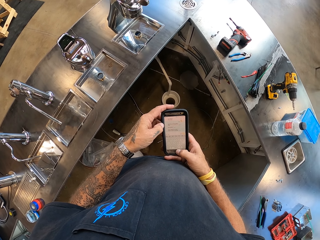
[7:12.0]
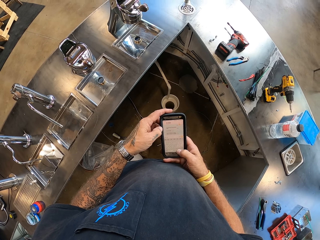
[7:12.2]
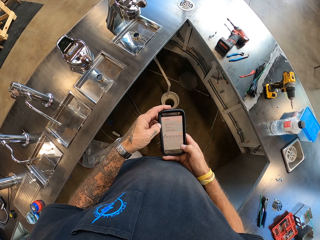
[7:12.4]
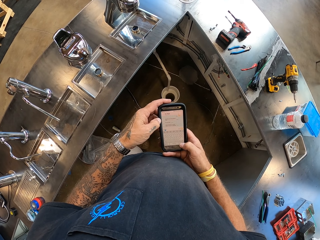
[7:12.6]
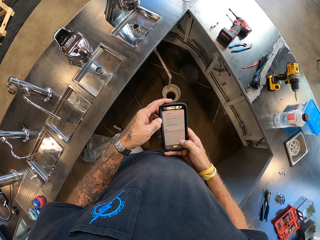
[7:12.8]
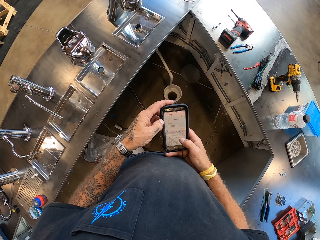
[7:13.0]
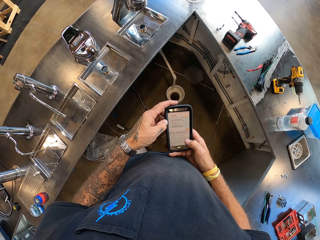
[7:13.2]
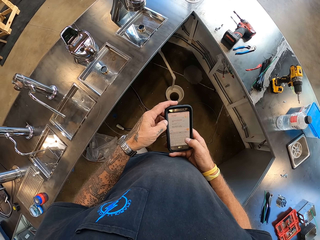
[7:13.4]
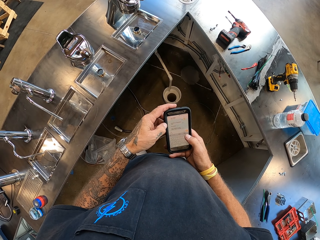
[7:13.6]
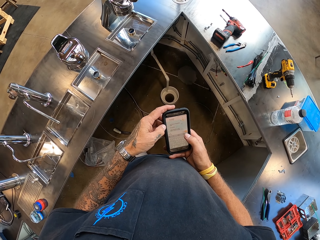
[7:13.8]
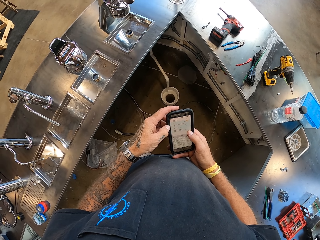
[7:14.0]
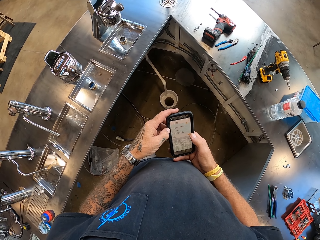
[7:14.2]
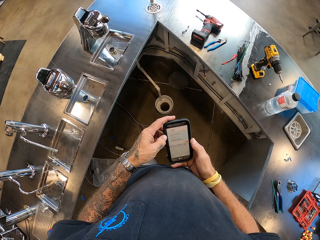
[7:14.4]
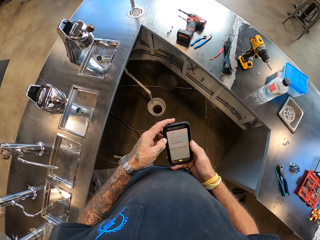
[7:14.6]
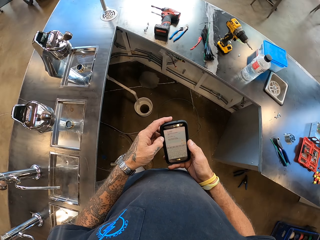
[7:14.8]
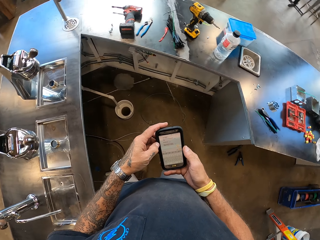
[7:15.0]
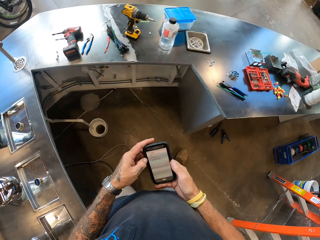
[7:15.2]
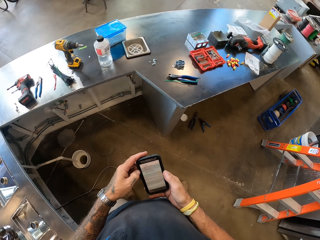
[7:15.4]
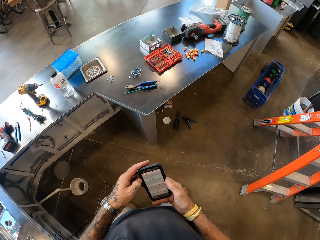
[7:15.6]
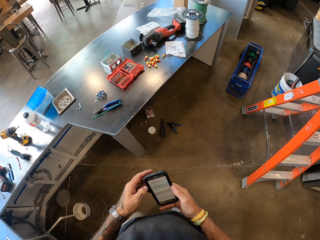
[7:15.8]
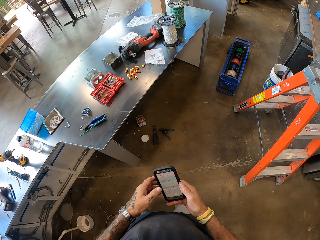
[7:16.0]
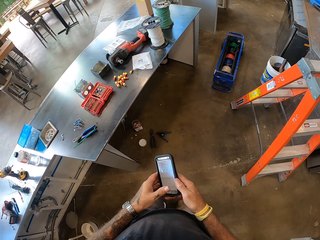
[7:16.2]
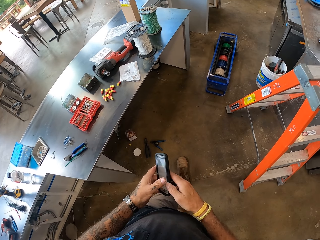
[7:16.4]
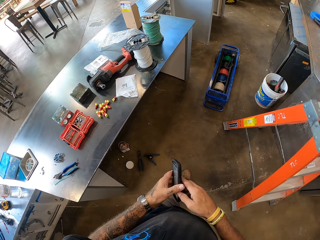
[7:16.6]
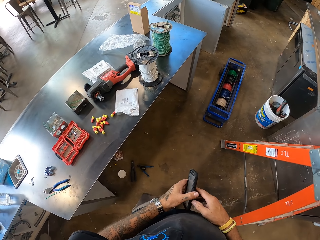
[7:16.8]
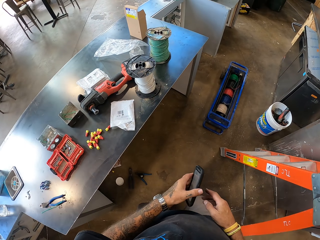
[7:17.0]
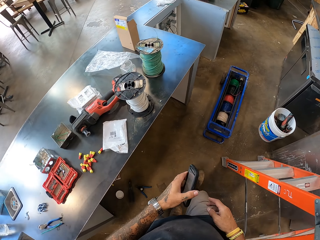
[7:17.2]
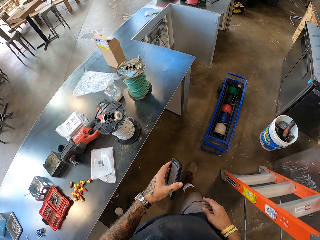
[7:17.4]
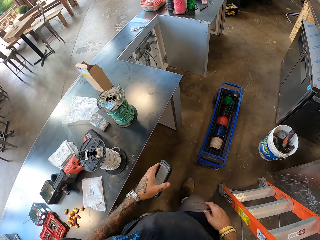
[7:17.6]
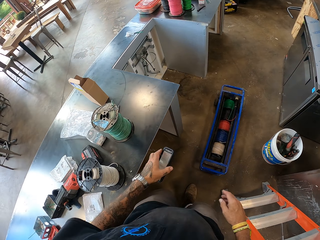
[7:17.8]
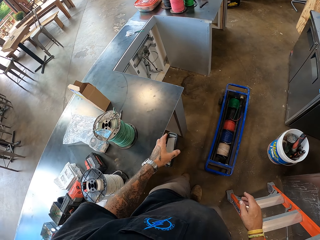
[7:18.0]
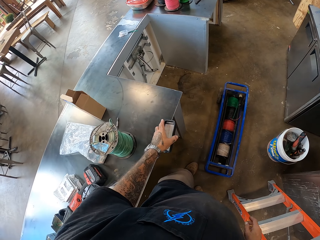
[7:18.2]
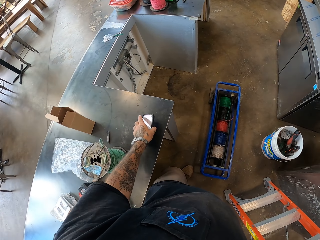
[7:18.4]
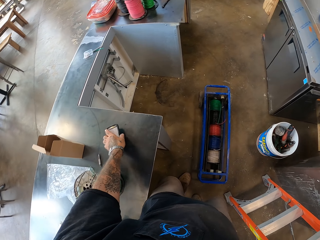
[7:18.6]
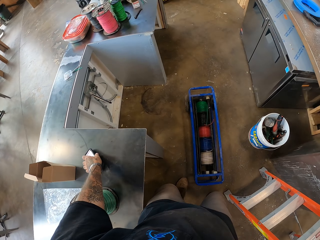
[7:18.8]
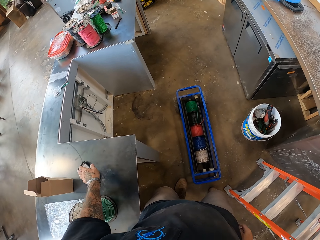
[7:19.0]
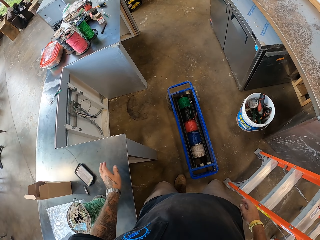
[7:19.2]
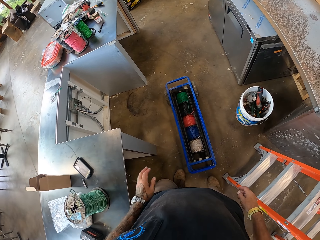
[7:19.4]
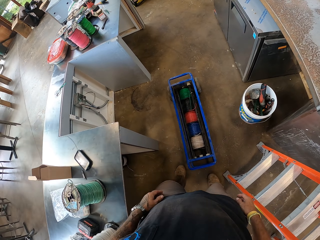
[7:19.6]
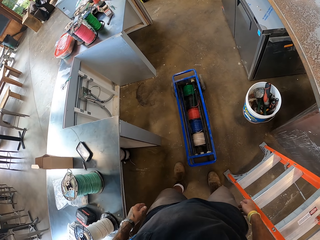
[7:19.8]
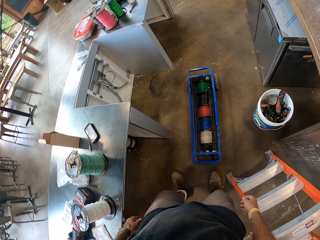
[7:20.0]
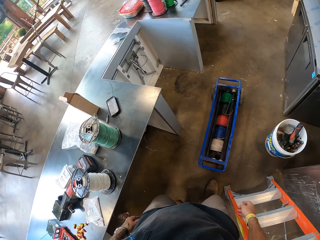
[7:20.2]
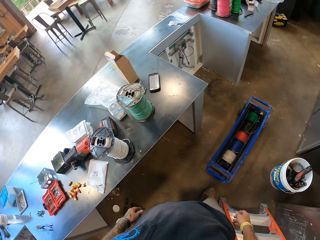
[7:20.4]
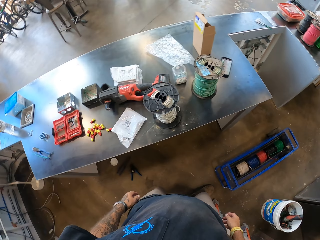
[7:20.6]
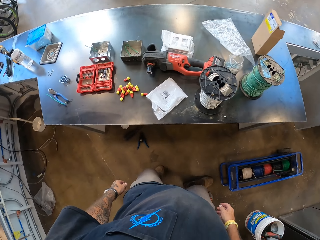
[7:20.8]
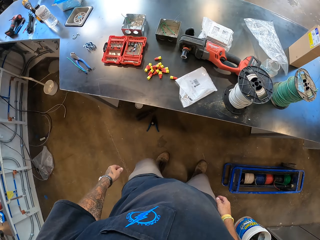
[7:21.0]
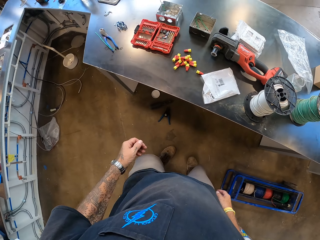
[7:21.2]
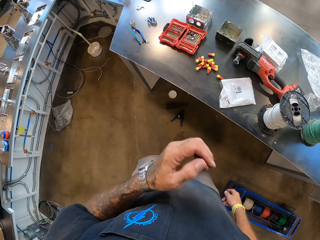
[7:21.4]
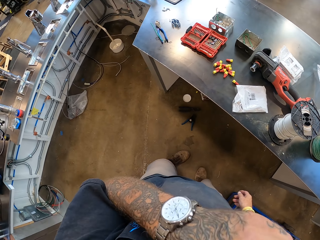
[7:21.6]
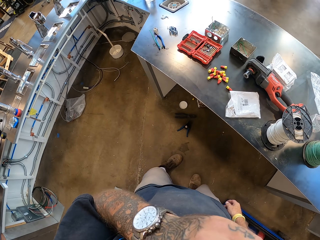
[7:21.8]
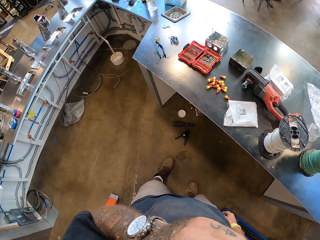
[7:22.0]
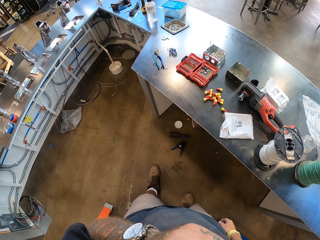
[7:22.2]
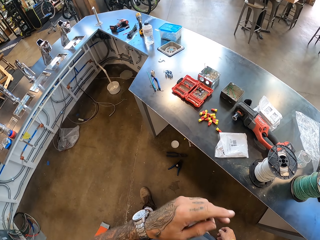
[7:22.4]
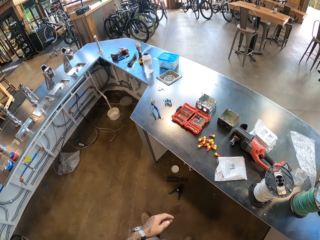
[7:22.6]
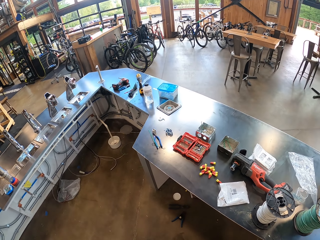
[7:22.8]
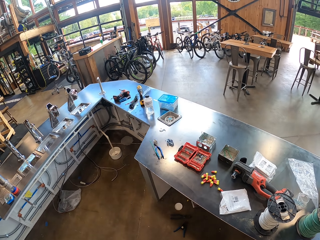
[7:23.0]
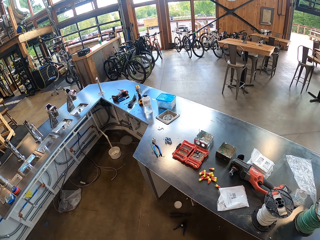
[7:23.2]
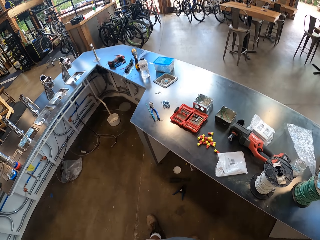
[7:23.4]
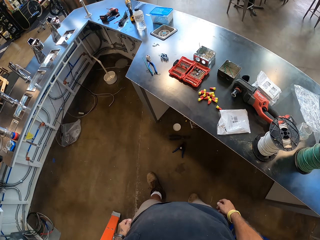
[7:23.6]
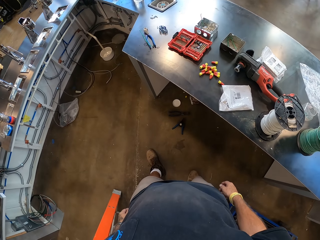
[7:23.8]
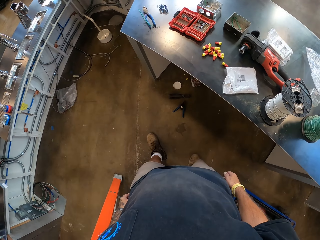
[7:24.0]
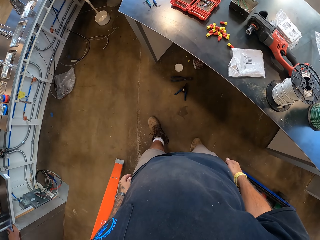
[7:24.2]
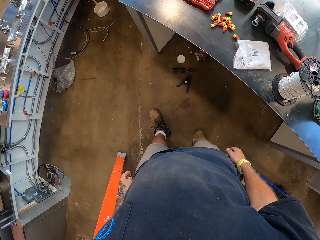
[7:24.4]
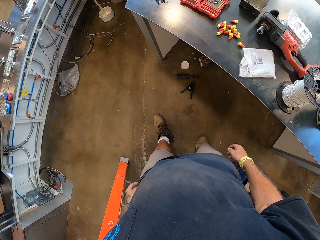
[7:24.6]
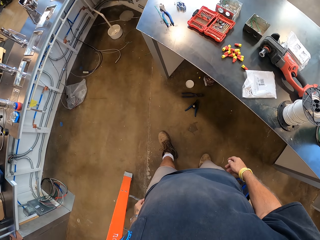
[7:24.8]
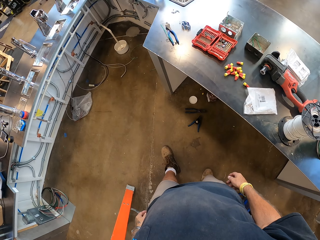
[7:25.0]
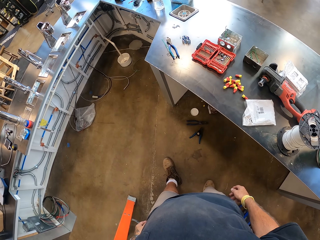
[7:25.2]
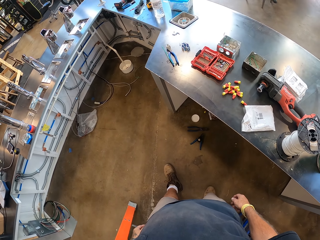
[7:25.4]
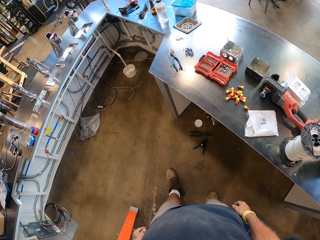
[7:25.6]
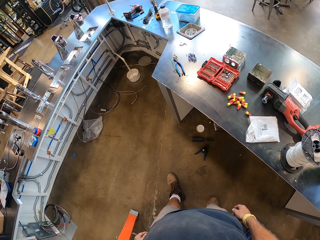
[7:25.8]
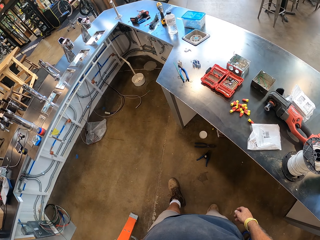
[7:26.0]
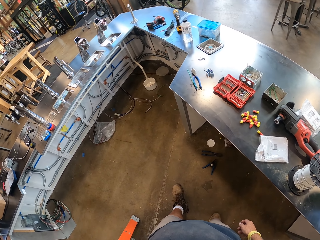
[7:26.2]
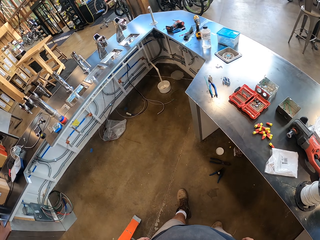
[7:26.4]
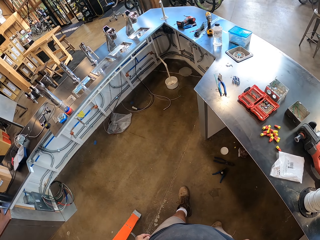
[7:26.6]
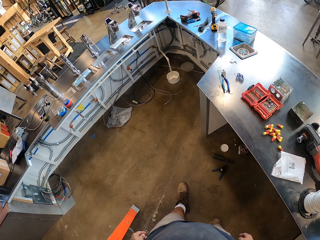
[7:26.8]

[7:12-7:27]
The camera wearer touches the phone. They walk. They put the phone on the counter top. They turn. They touch the face. They wipe the face. They stop.

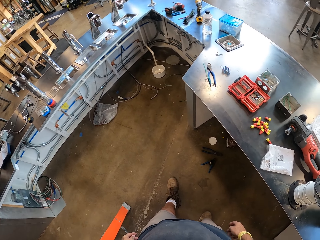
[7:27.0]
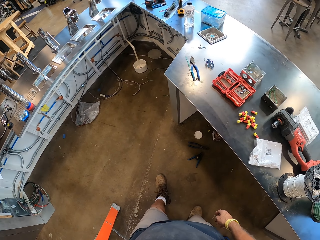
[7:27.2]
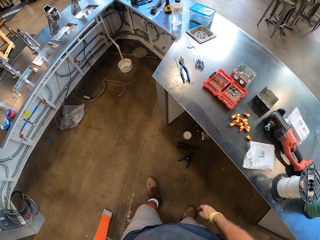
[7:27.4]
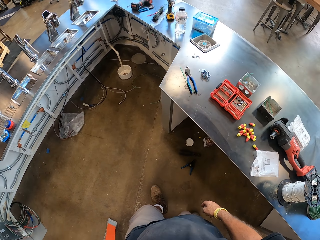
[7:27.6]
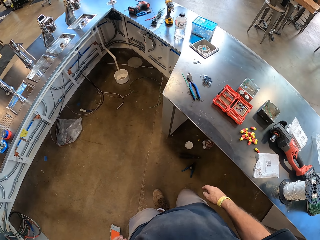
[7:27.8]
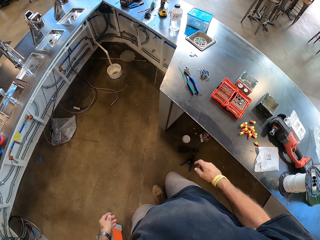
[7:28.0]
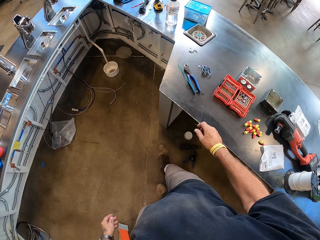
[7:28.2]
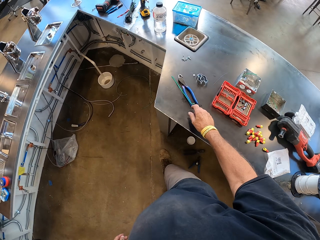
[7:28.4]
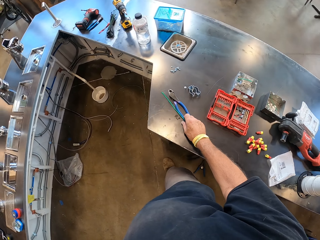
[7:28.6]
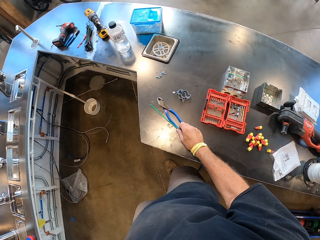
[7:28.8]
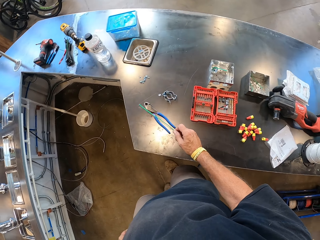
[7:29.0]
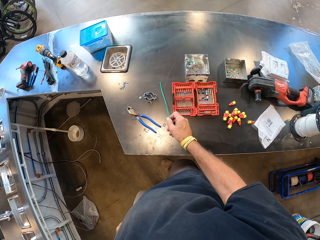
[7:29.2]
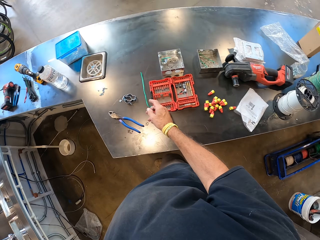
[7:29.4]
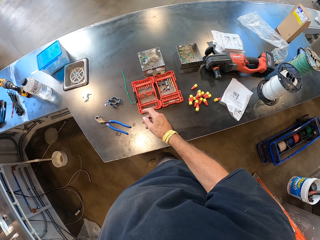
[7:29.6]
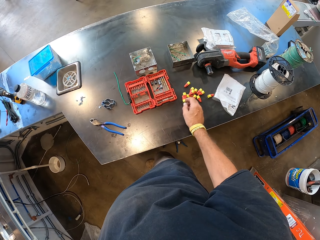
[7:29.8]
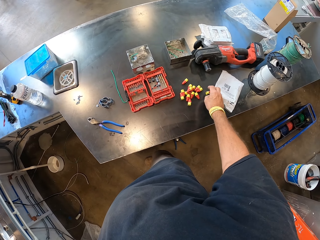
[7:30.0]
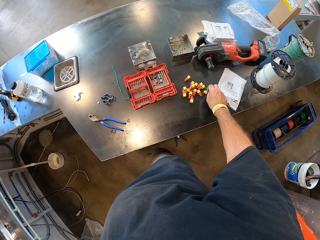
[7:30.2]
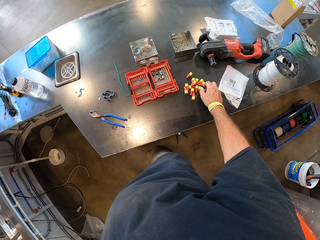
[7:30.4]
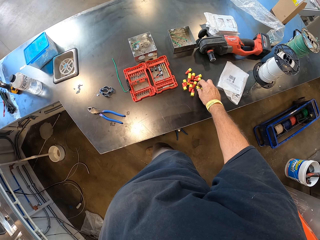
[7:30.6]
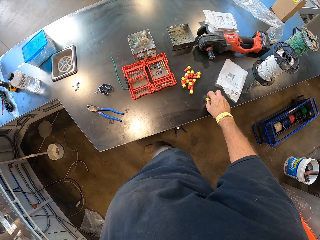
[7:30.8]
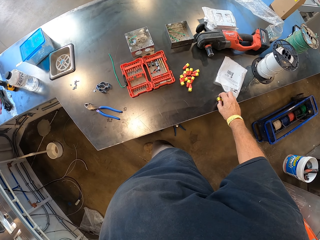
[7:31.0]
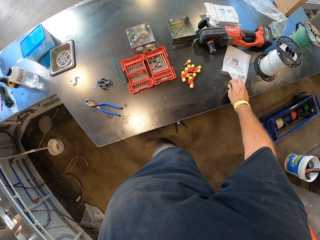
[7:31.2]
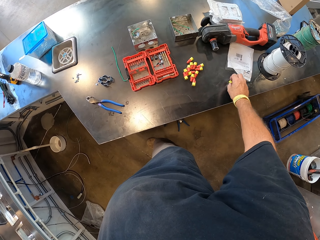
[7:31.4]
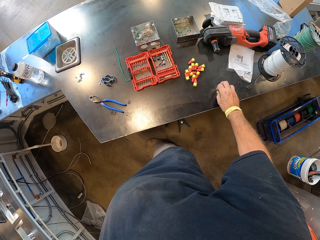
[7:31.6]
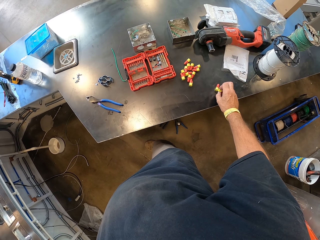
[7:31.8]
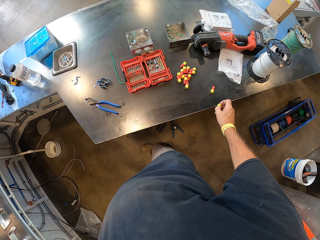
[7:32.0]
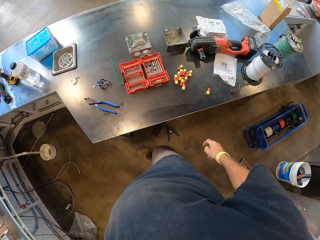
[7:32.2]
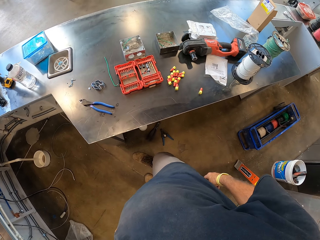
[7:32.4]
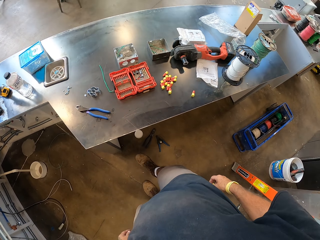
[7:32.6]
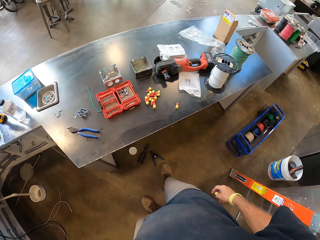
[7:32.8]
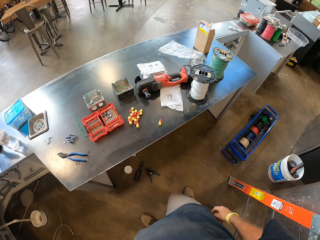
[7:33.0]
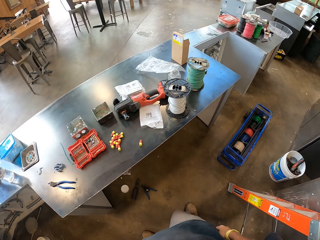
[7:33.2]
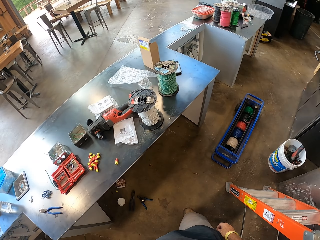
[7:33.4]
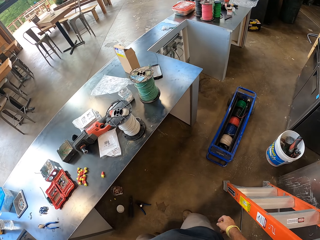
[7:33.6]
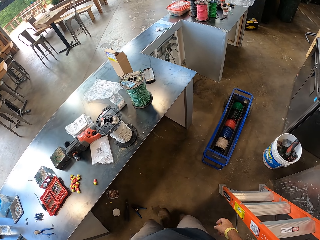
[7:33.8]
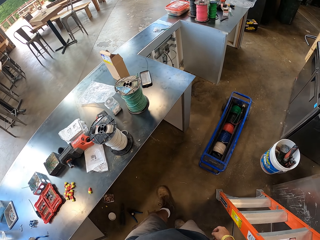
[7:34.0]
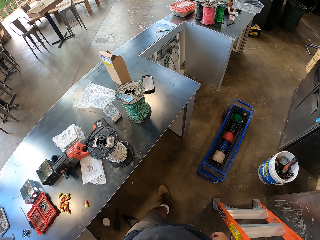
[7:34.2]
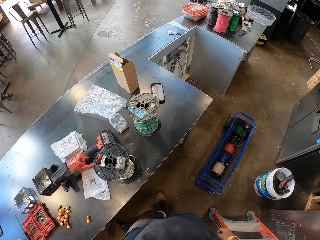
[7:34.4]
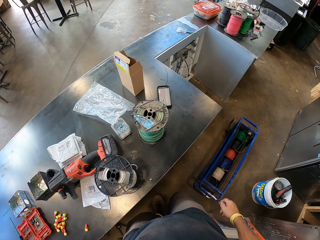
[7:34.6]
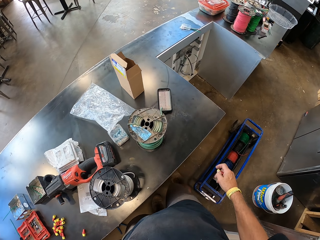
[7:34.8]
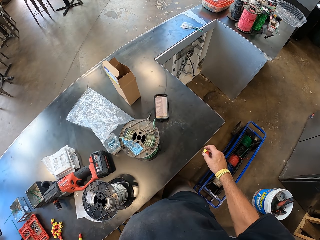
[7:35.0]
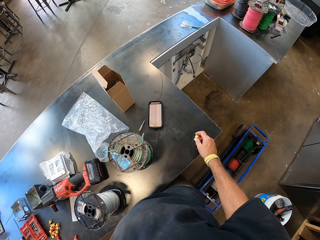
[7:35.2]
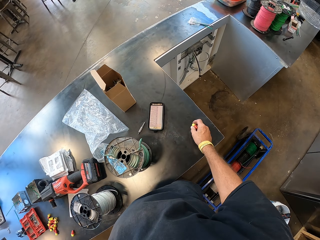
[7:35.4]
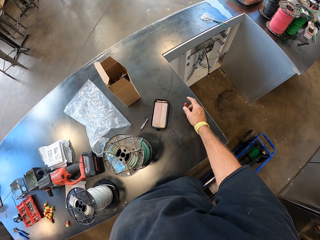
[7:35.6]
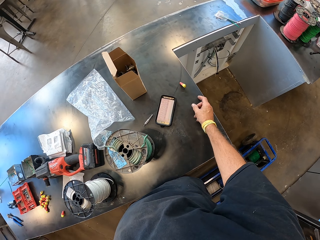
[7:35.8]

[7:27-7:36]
The camera wearer picks up the cable. They put the cable on the counter top. They touch the wire. They walk.
